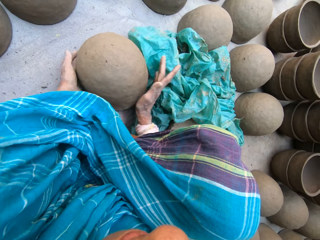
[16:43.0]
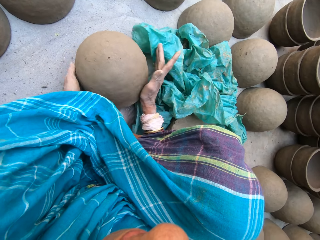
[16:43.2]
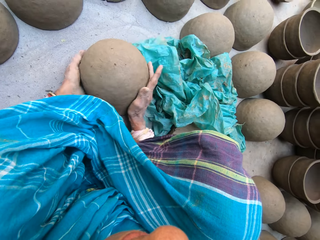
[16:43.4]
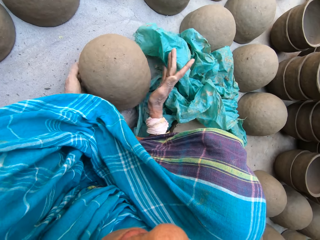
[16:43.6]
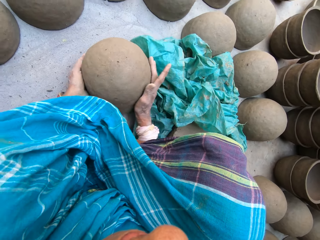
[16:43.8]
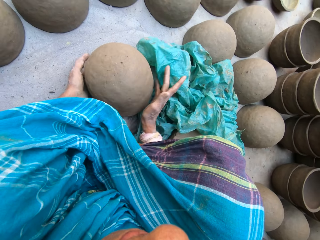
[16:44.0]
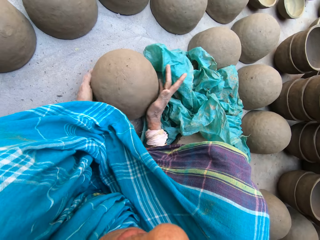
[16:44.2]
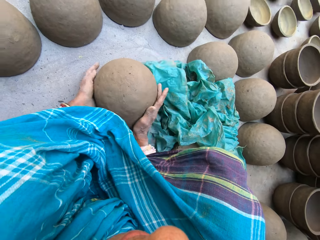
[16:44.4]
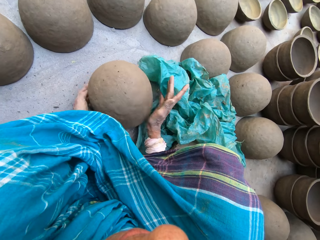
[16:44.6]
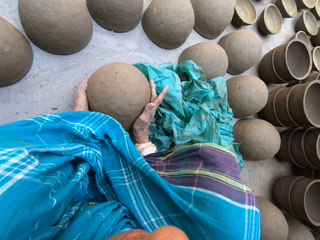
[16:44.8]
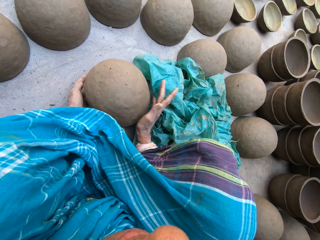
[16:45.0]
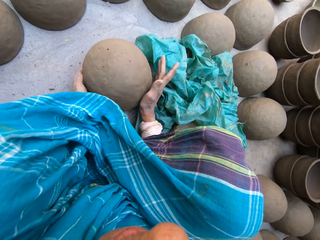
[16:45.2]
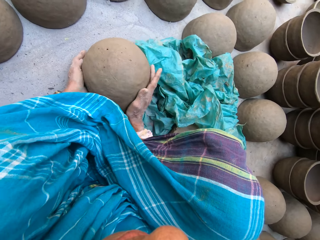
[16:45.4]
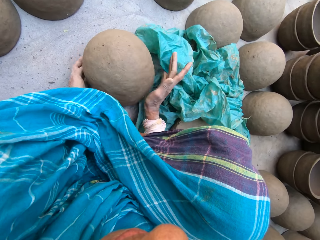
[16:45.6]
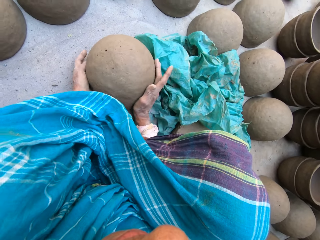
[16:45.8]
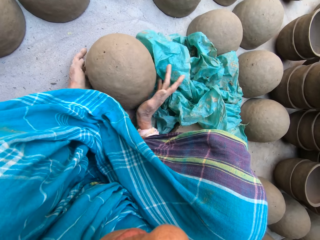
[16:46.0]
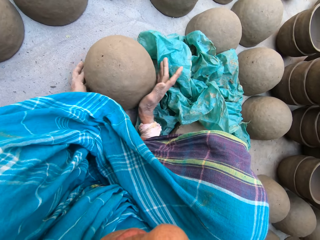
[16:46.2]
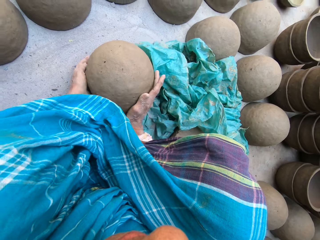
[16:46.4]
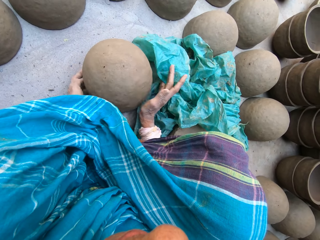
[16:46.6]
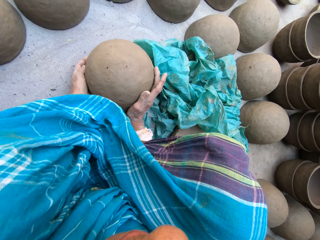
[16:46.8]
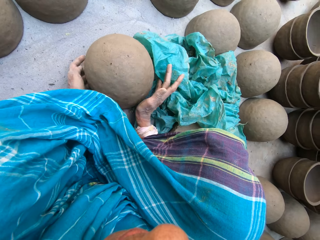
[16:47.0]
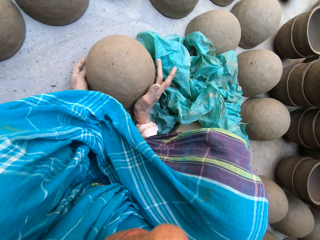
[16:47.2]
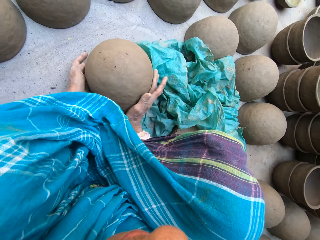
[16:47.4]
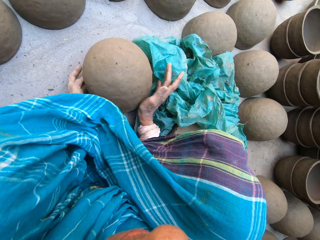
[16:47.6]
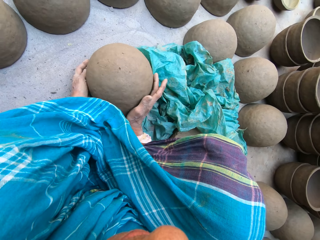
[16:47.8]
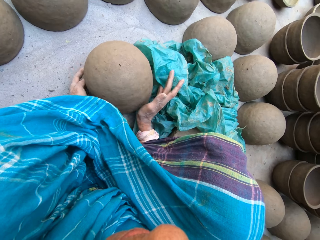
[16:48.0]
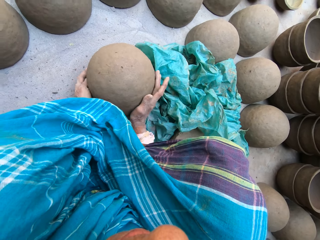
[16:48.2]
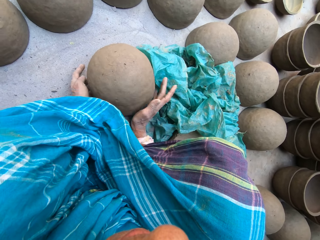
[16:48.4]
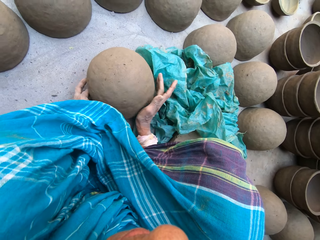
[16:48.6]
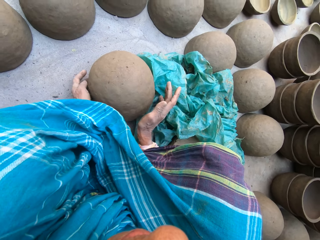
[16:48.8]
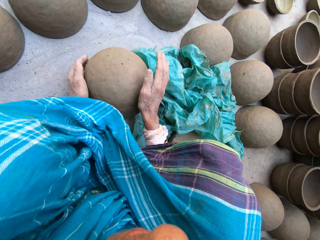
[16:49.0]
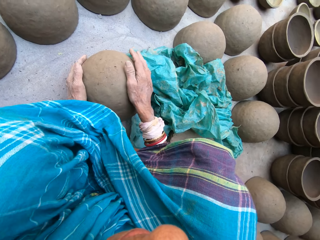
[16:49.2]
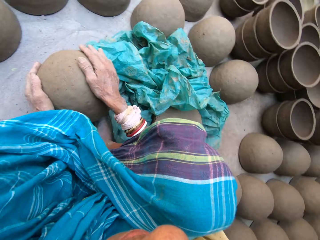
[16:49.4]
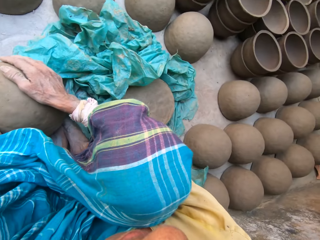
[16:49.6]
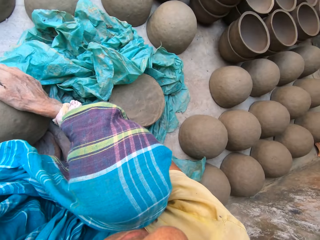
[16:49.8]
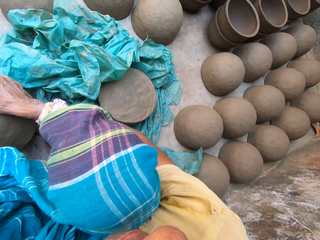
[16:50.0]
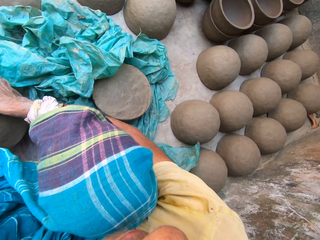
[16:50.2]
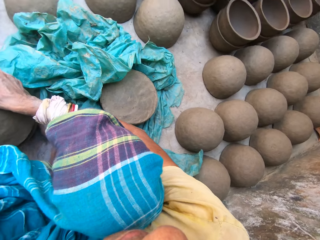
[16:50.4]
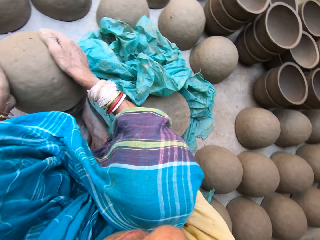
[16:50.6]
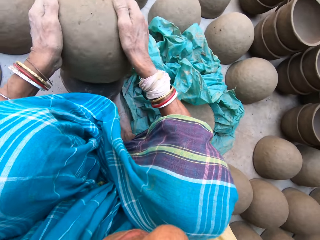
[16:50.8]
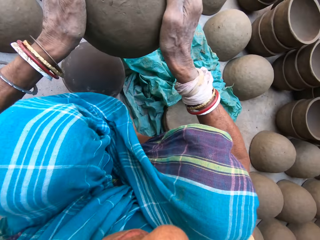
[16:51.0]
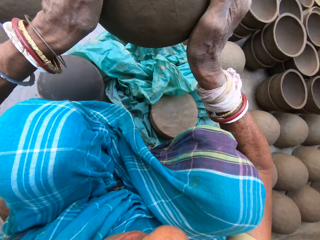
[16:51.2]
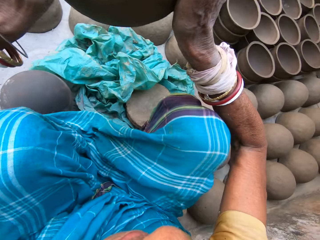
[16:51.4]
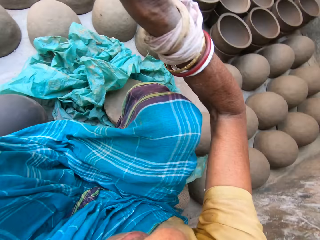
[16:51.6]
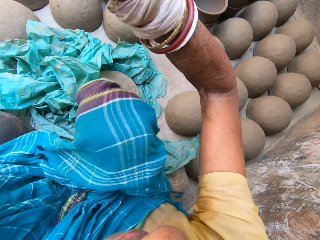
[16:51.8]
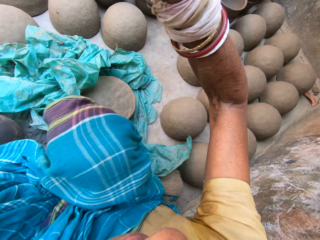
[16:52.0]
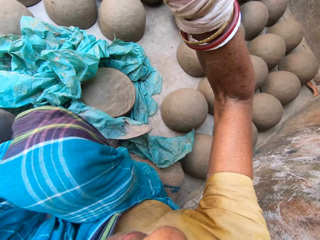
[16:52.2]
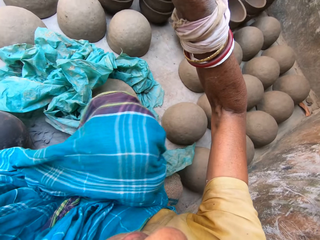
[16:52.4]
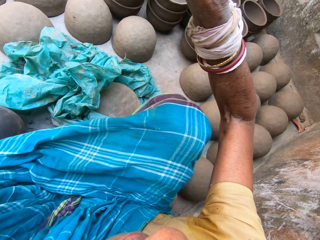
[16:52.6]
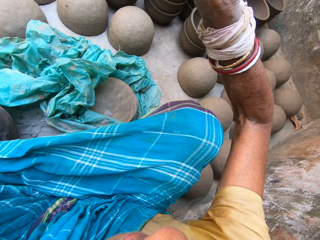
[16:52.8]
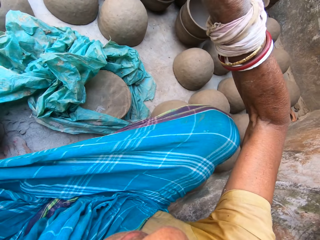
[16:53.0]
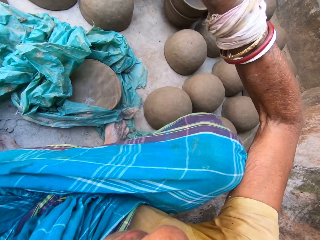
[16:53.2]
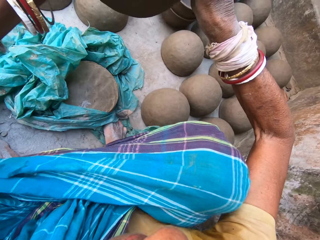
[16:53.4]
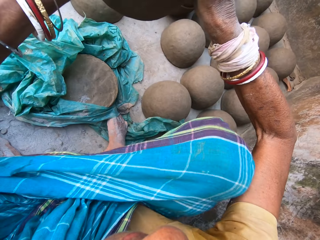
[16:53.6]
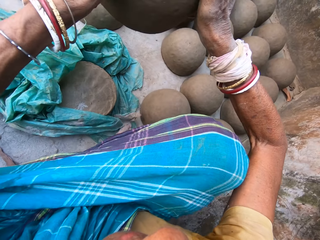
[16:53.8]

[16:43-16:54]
The camera wearer holds the pot. They carry the pot and lift the pot.

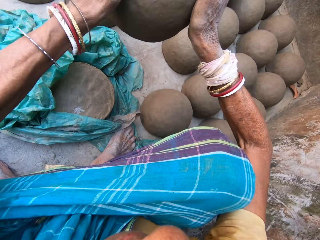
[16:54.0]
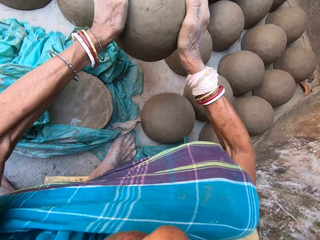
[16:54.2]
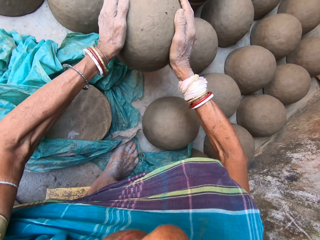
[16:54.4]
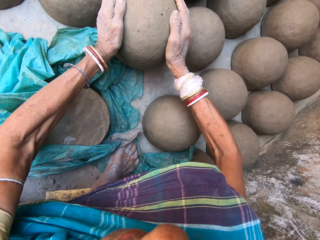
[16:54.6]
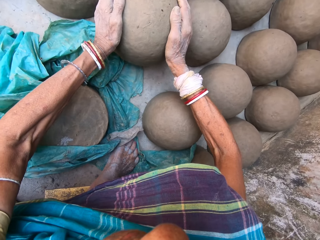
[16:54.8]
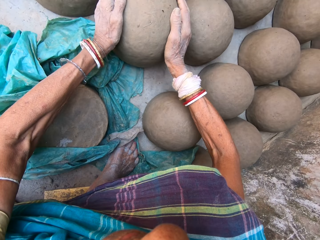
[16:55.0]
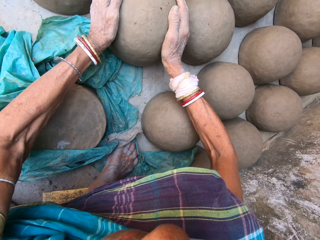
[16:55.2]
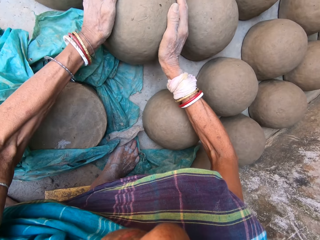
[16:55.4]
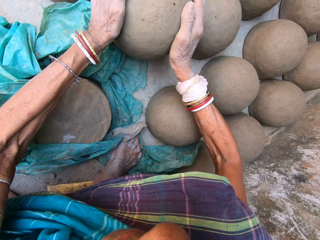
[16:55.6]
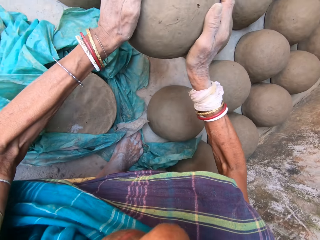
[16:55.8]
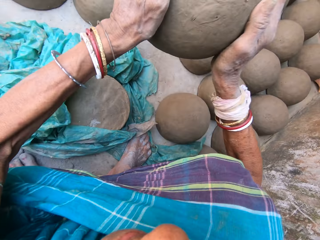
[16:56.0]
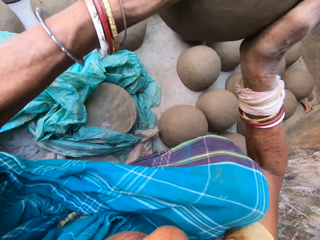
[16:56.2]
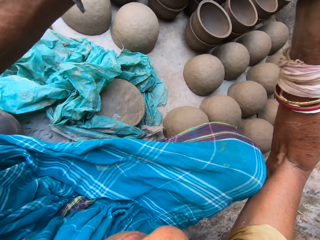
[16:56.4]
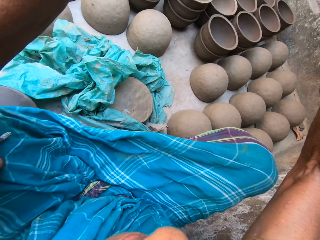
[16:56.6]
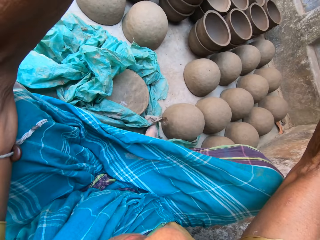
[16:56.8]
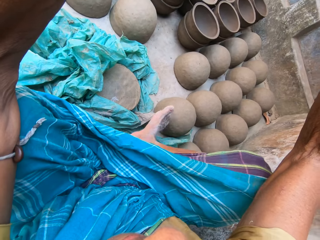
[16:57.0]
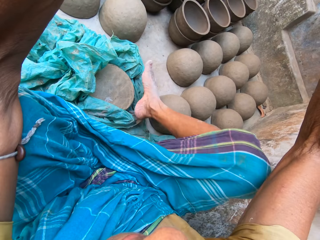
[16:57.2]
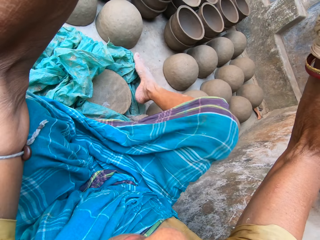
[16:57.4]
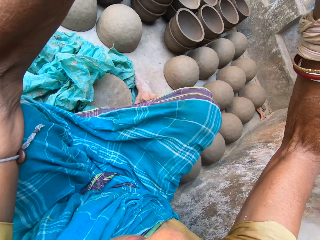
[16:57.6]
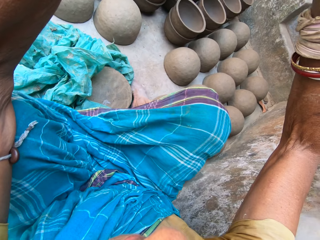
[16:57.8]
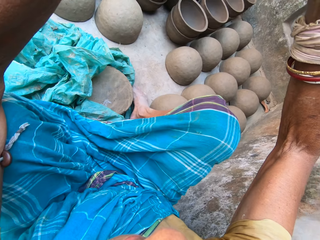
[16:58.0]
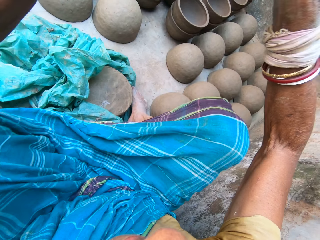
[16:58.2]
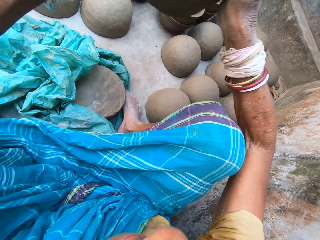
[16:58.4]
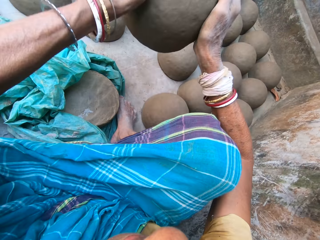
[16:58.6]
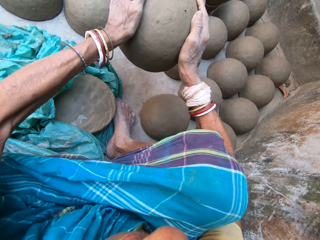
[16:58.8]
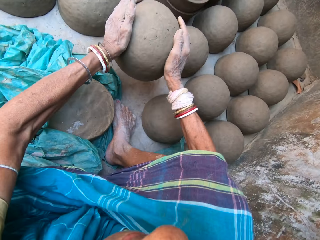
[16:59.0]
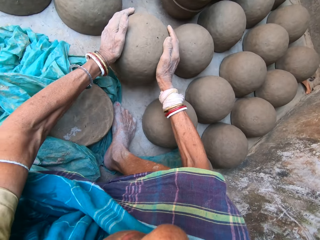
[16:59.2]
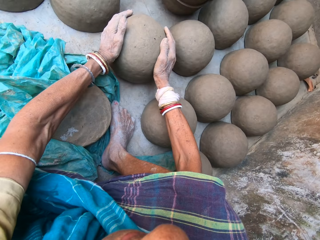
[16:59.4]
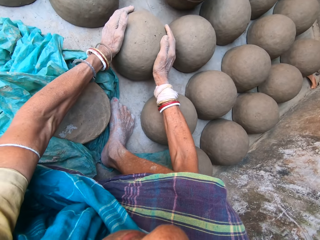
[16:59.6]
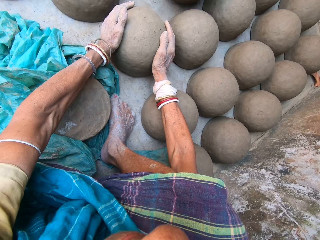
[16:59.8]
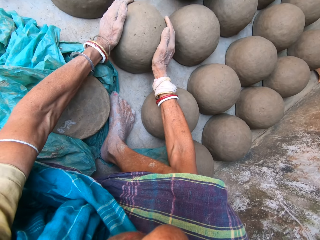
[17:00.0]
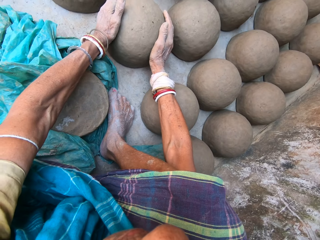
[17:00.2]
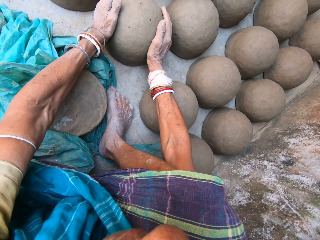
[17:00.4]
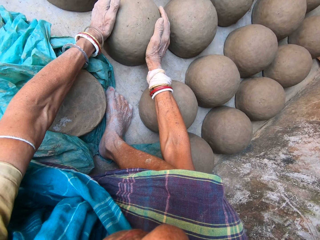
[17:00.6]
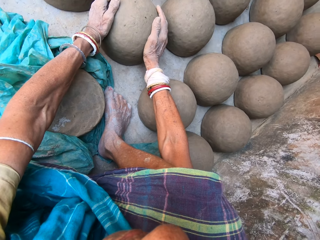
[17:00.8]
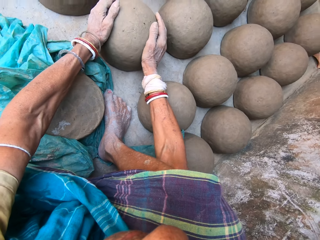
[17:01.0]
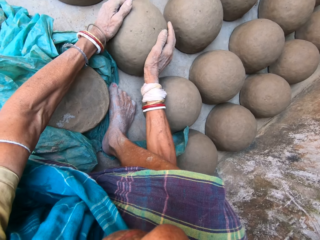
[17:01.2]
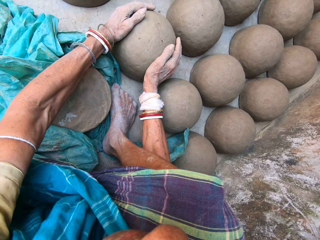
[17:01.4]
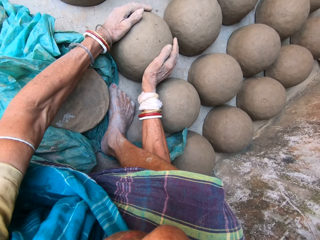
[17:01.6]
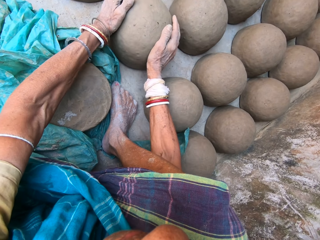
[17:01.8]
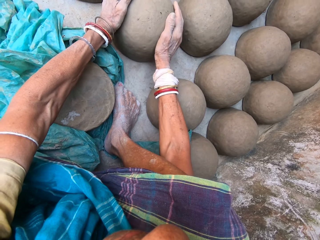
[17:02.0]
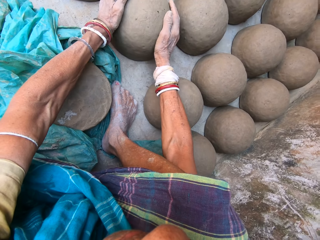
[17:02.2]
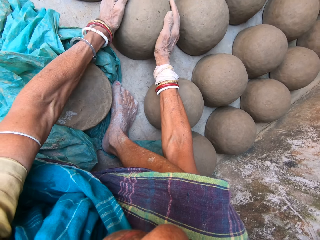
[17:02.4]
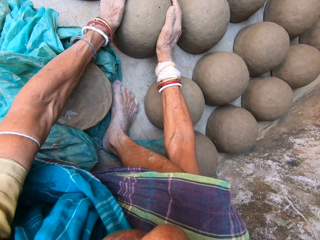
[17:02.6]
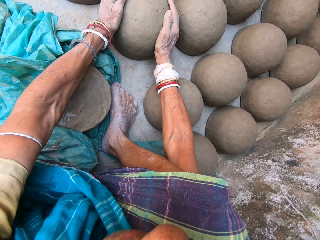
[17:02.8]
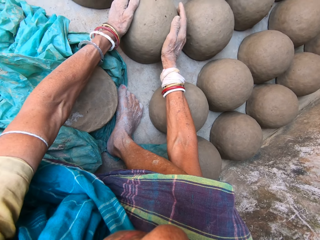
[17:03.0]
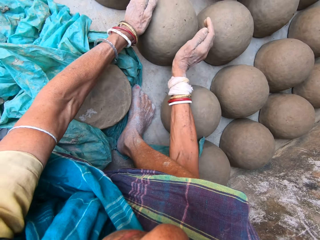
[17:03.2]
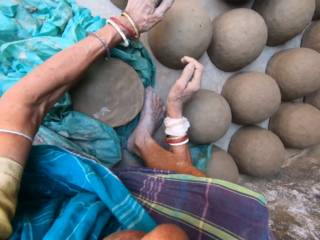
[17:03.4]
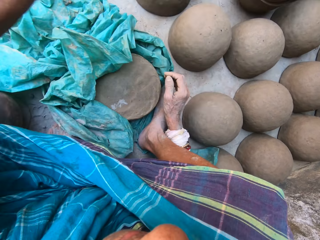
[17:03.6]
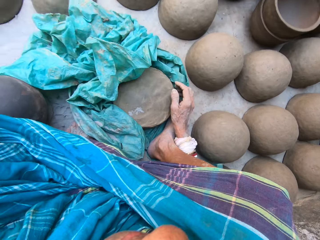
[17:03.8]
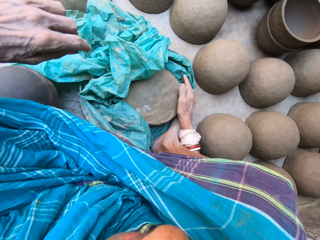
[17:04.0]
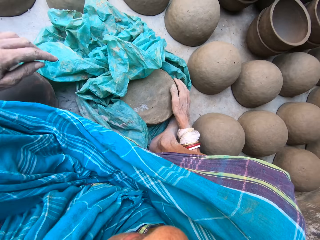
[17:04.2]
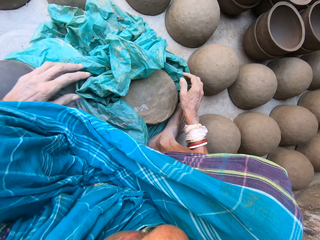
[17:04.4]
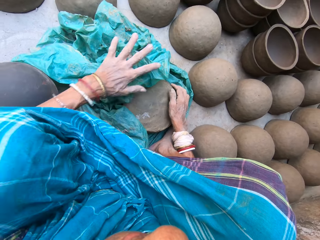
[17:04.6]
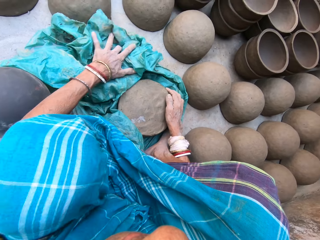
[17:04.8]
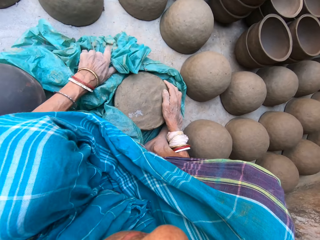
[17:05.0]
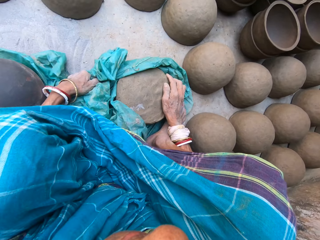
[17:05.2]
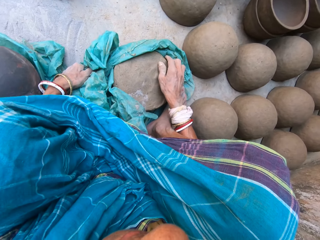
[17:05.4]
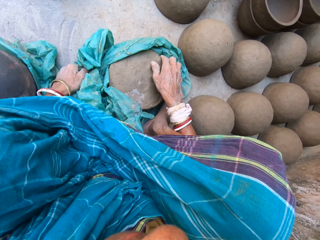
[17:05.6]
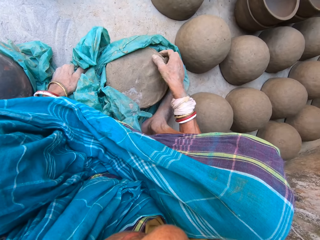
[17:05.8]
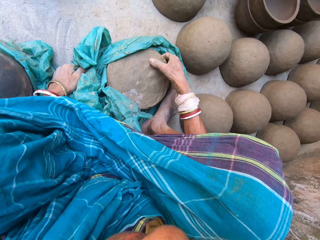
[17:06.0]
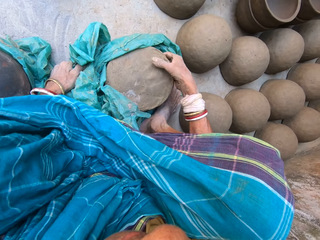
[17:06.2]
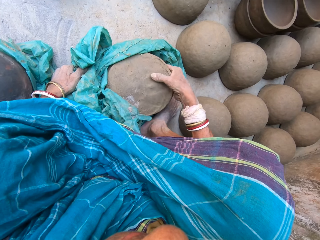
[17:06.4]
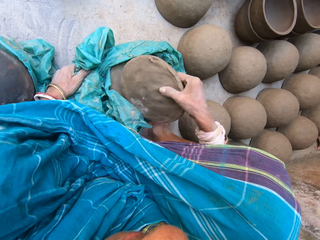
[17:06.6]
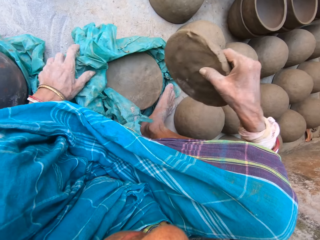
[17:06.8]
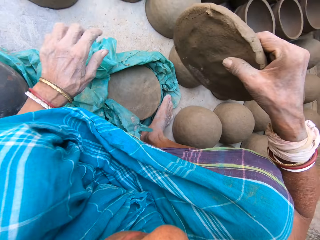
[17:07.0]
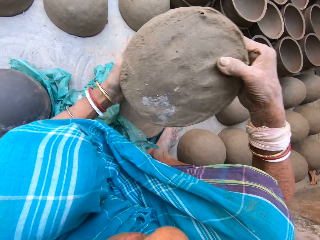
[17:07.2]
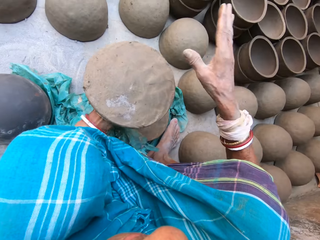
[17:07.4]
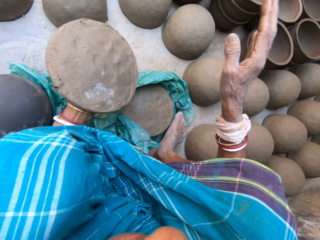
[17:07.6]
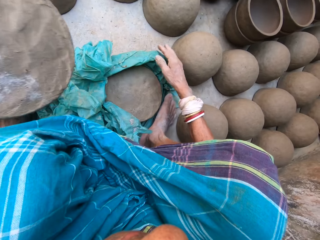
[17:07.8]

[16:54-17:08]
The camera wearer places the pot on the floor. He lifts up the pot. He moves the polythene bag on the ground by his leg. He places the pot on the floor. He places the pot on the ground. He moves the polythene bag on the ground slightly. He picks up a clay.
